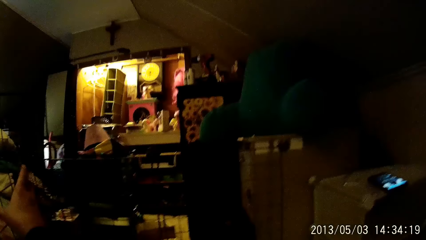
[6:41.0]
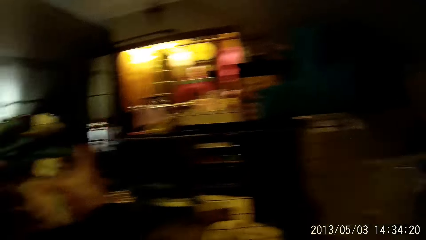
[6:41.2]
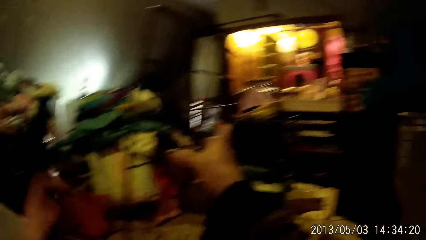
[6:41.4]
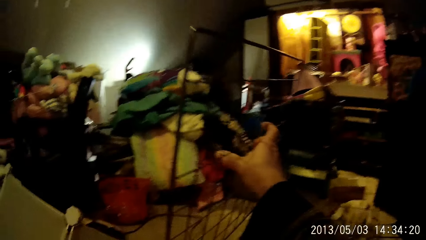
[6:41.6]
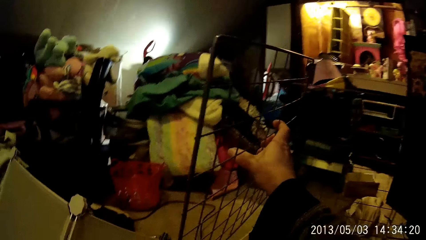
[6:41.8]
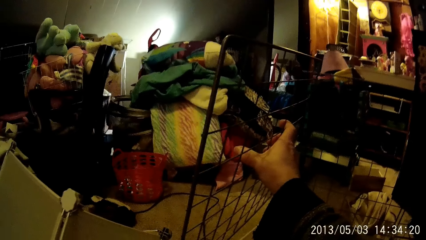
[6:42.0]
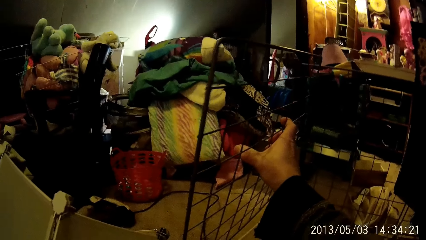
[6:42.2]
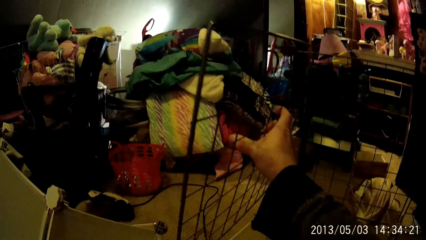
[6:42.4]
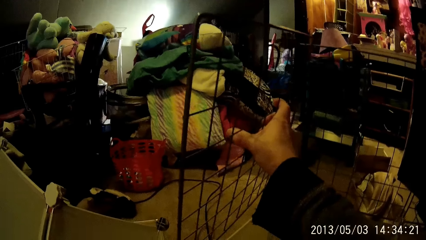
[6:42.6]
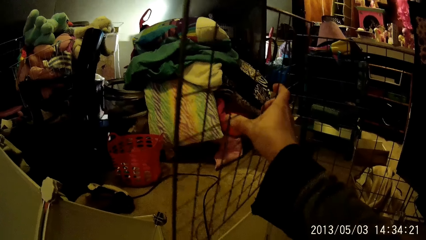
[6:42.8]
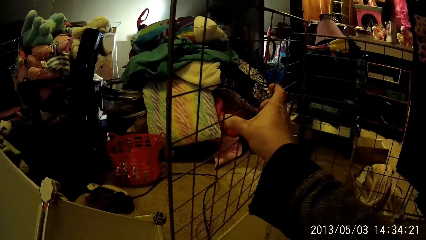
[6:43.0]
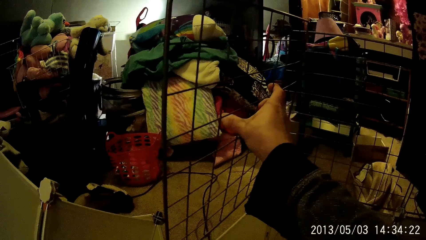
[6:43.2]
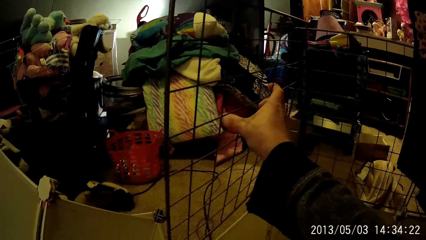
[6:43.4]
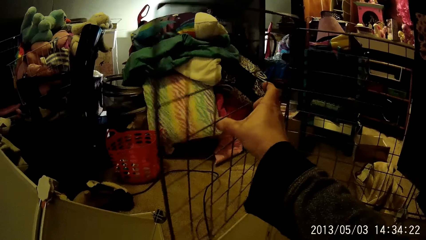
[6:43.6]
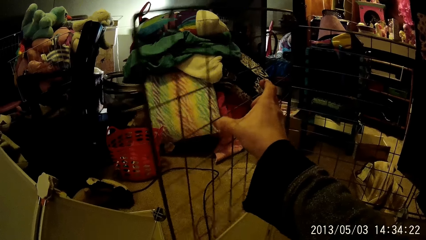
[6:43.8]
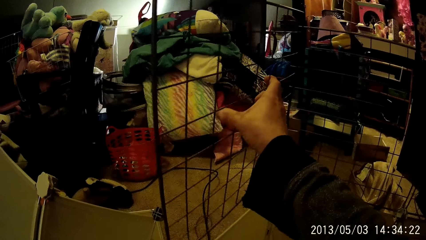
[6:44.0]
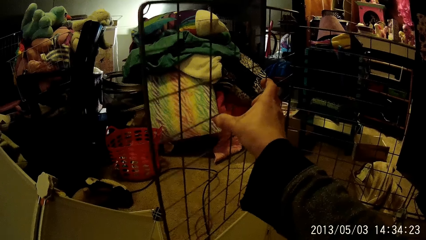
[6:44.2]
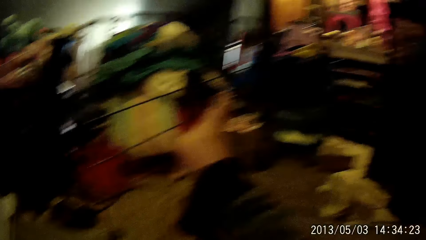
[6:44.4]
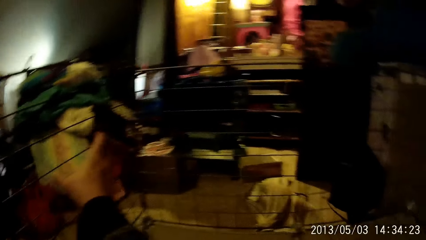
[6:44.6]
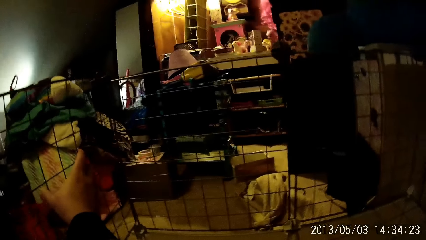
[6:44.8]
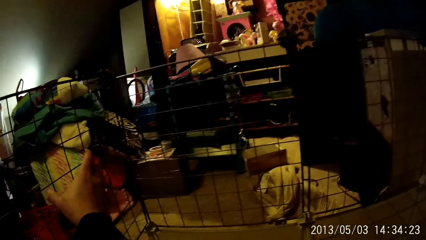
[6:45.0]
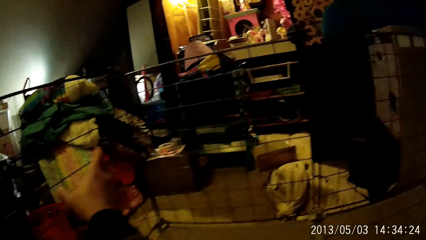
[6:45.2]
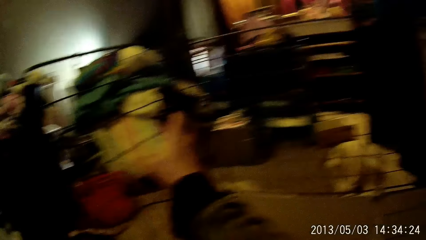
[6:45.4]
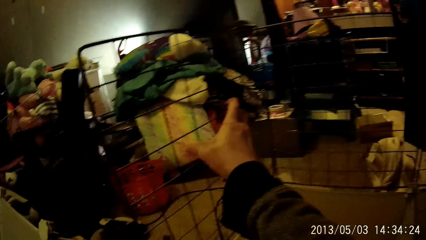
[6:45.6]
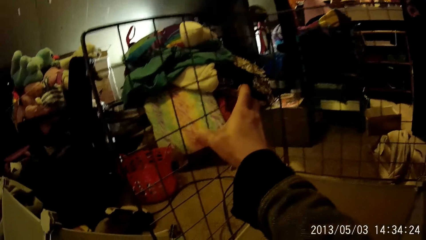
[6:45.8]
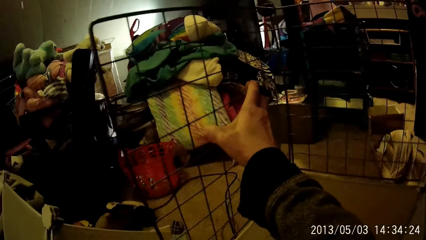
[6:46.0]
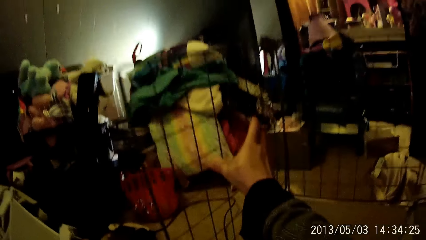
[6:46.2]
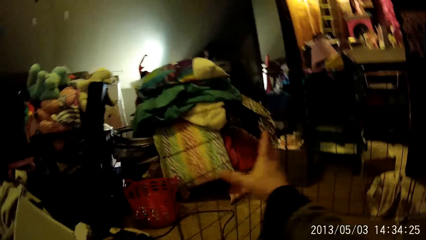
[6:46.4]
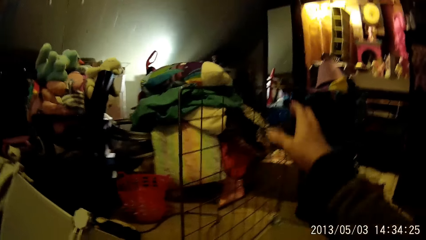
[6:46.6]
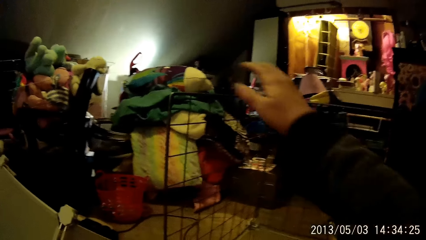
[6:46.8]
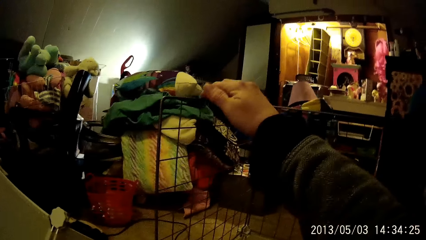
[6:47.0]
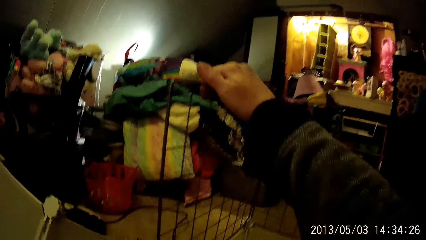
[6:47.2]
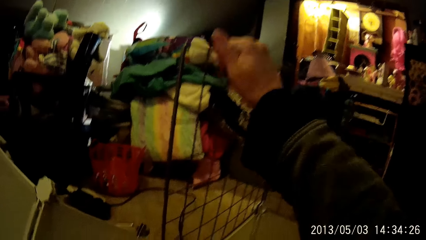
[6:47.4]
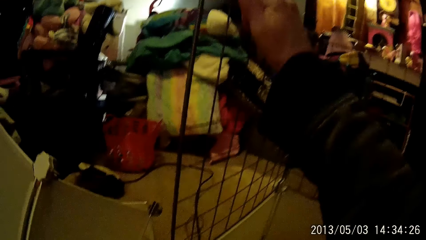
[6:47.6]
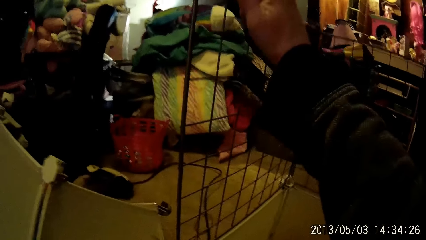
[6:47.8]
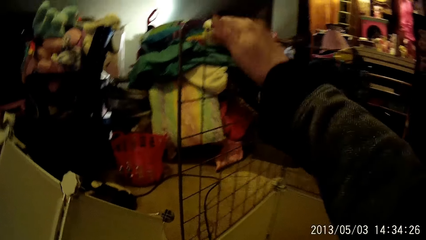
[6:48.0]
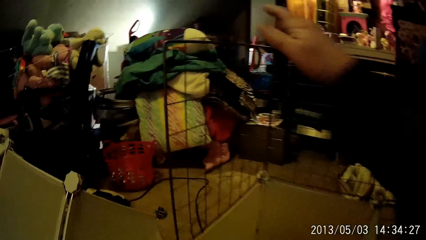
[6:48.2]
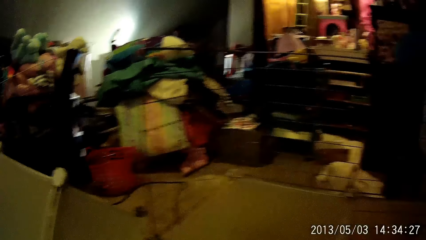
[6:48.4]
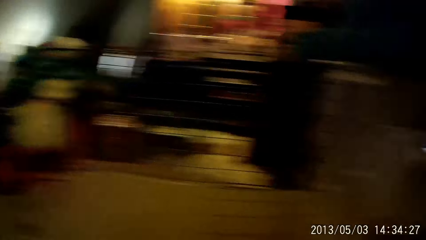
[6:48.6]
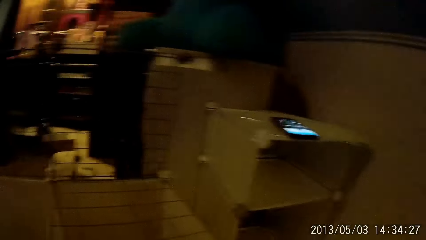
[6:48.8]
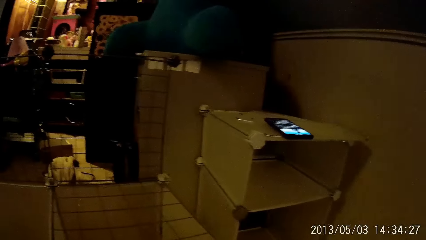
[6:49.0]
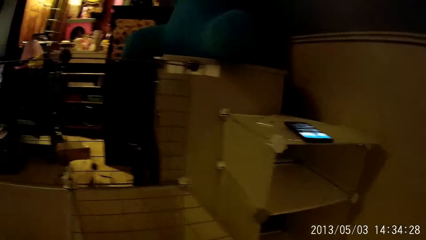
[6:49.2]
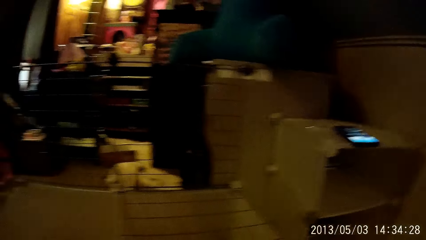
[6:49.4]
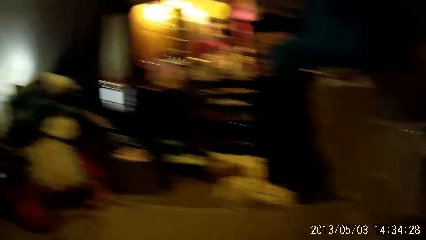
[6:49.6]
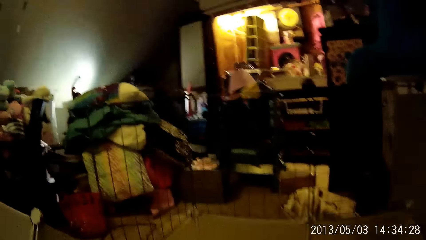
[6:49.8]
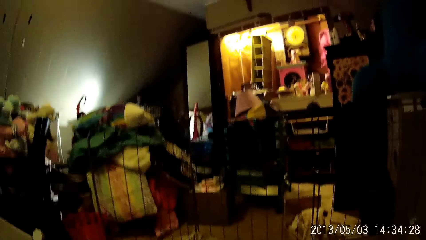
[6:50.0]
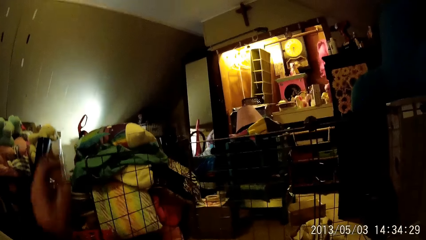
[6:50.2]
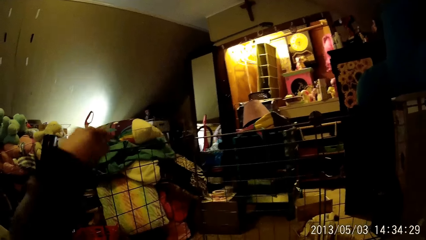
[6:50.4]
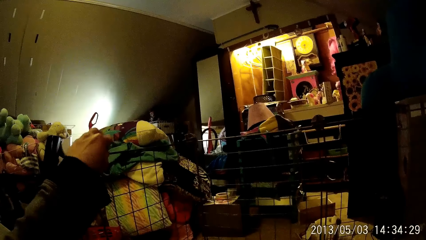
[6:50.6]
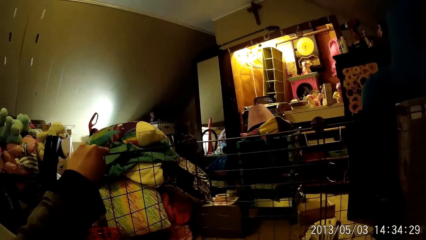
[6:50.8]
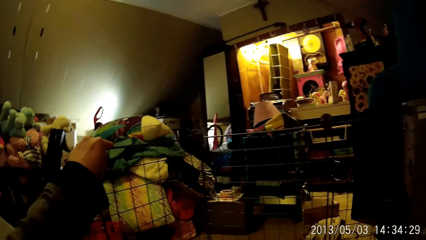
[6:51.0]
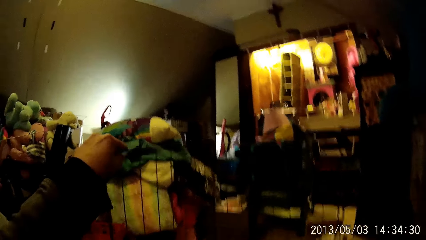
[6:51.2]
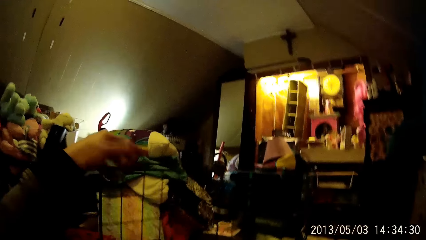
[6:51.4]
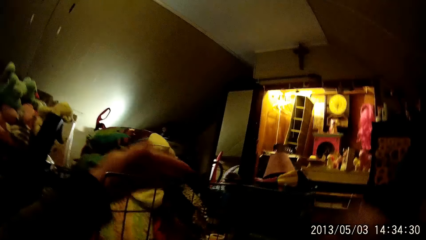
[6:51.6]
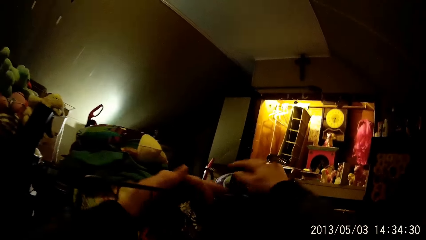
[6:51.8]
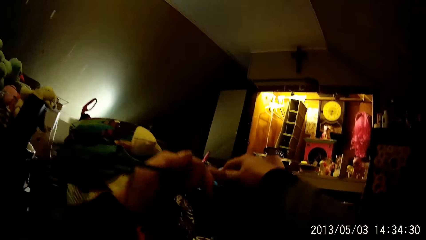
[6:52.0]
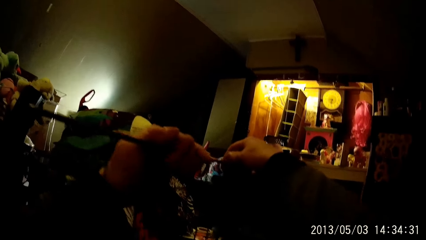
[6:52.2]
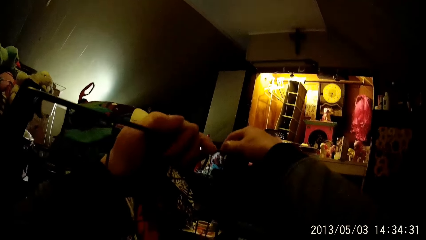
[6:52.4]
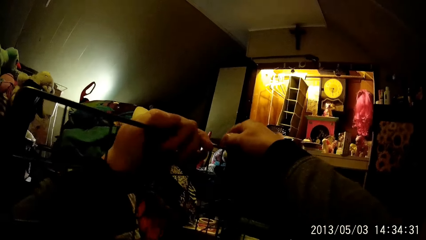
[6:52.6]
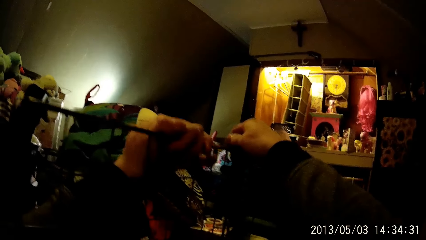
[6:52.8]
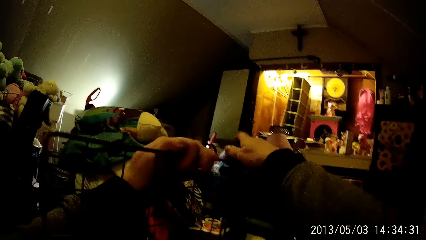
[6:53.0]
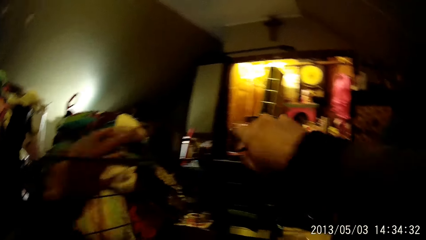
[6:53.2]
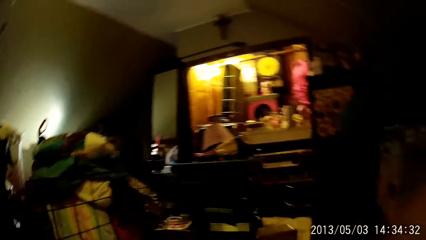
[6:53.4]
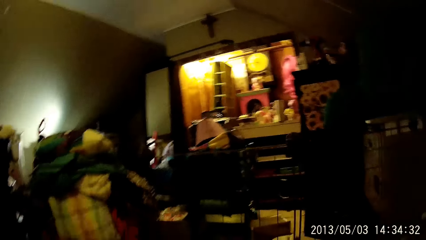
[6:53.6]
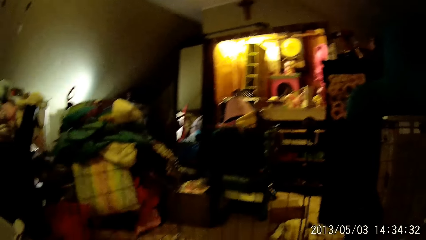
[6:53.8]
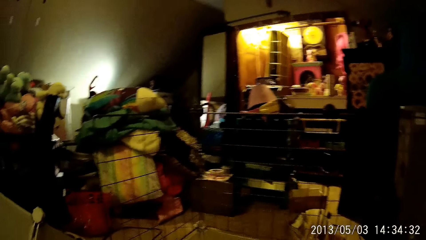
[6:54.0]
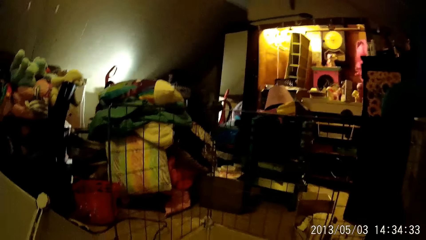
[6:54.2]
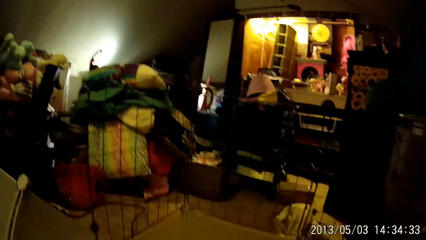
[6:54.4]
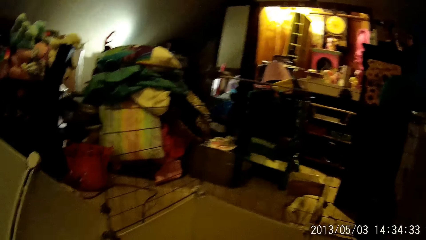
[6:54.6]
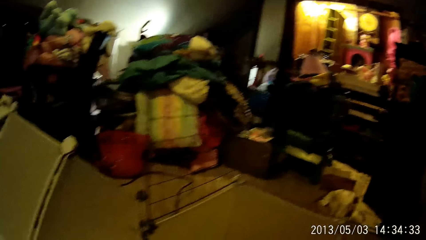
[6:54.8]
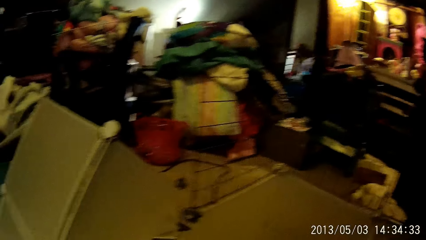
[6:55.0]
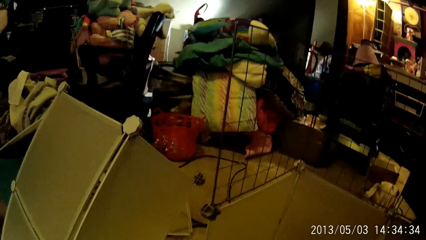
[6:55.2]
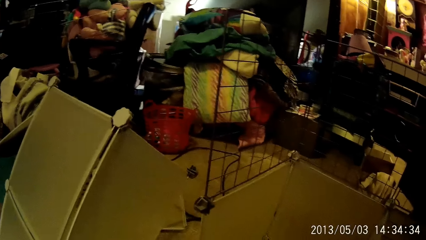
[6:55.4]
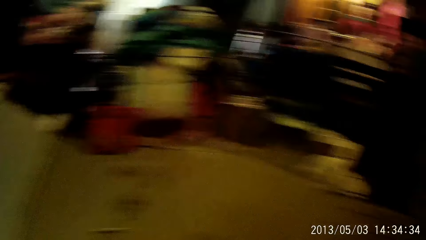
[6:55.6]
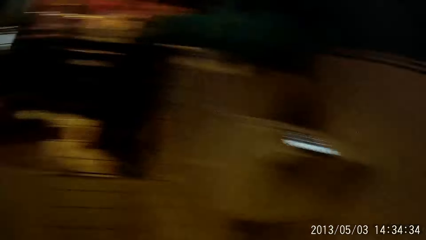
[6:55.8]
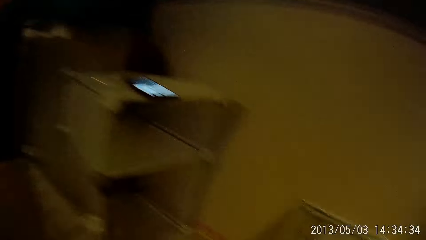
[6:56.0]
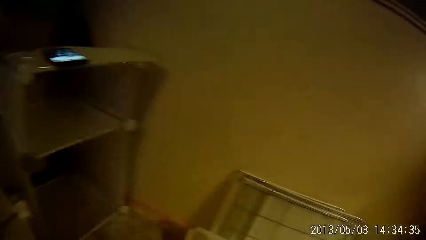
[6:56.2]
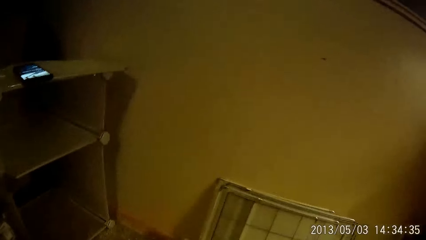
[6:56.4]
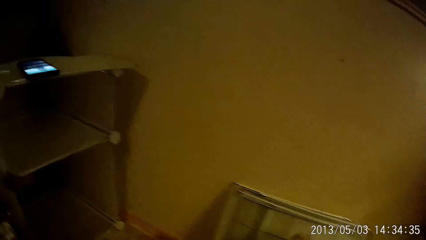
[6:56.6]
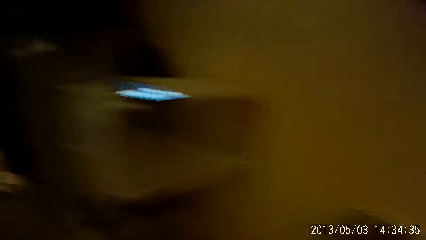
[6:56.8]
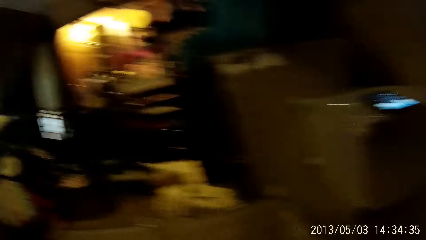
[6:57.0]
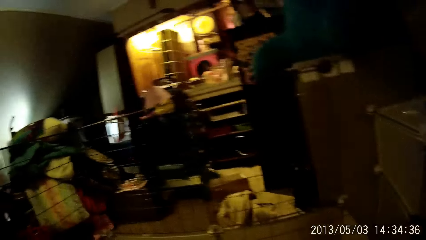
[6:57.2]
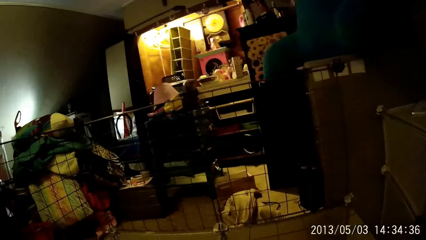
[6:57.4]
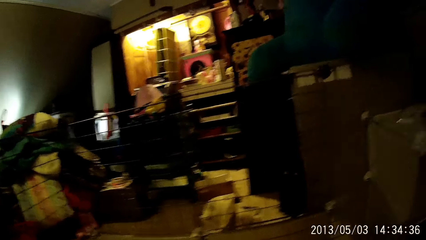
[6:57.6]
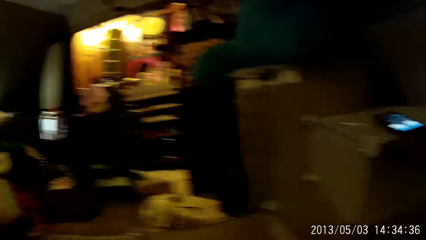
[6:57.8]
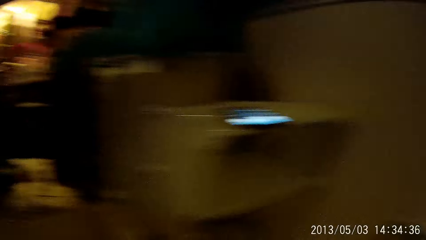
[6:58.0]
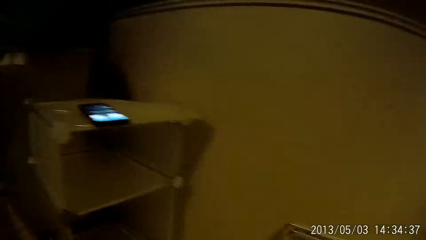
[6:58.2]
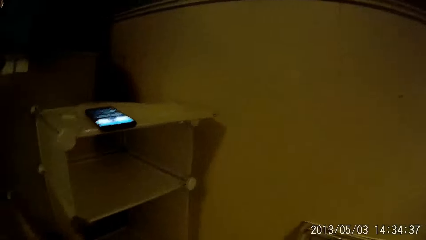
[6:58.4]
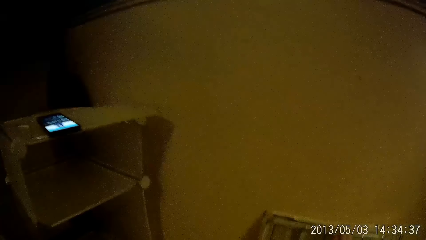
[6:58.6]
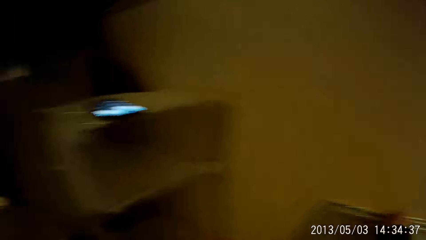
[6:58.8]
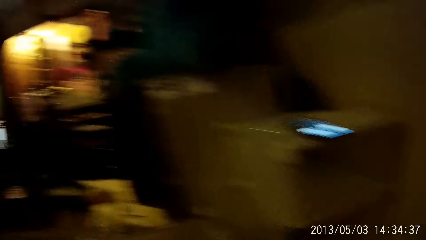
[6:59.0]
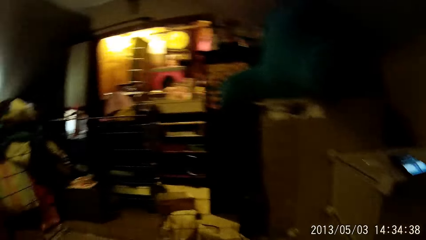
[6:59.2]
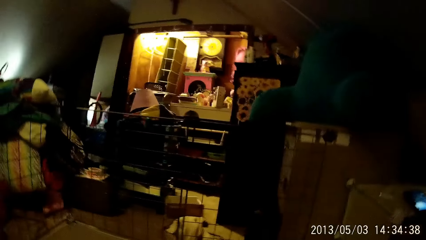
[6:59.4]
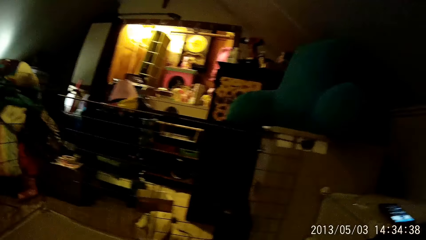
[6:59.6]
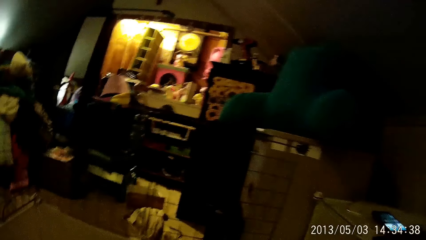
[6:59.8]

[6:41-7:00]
The camera wearer picks up the metal grill or skeletal frame. They fix the skeletal frame on the rack.
